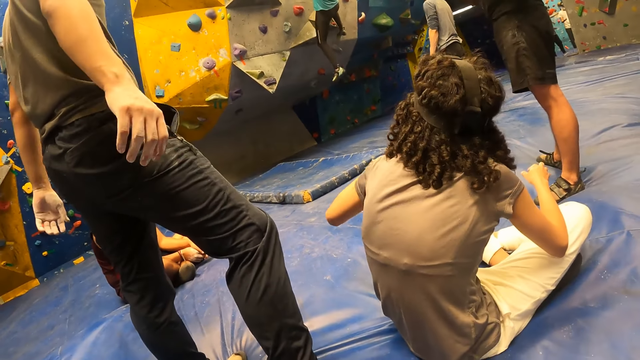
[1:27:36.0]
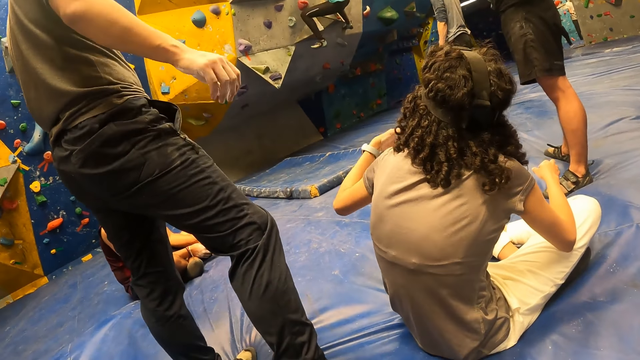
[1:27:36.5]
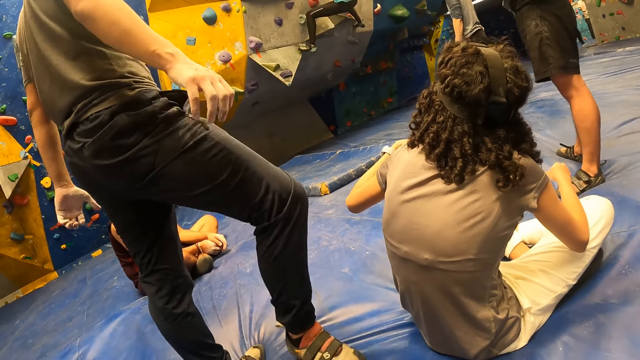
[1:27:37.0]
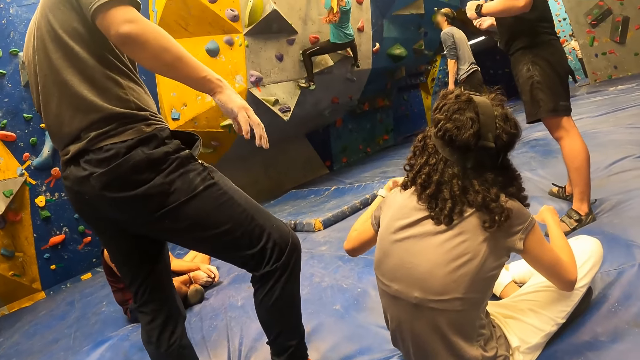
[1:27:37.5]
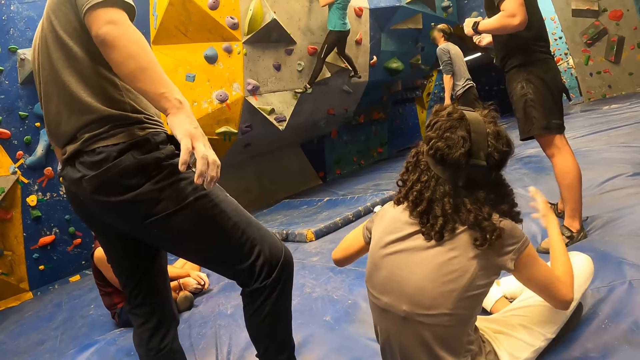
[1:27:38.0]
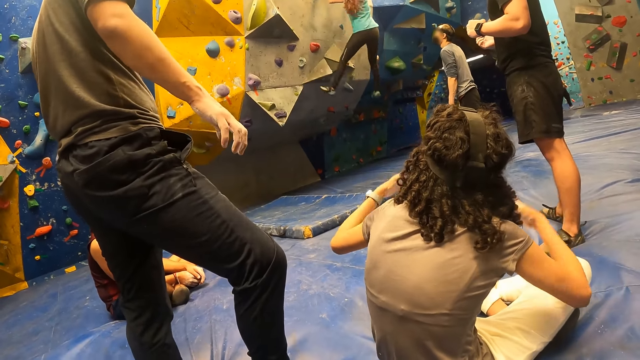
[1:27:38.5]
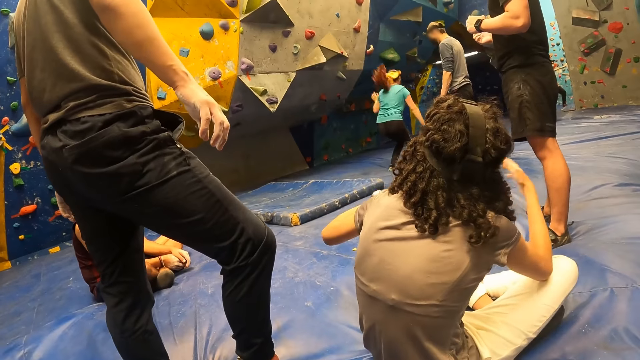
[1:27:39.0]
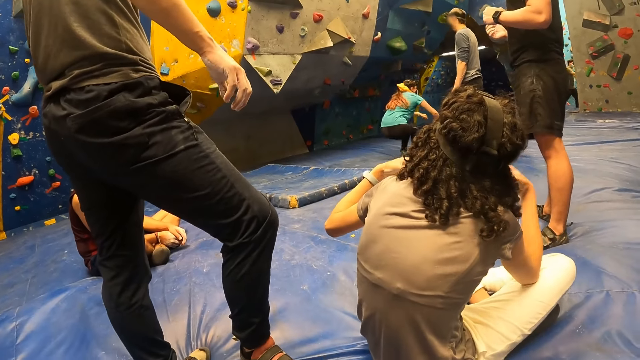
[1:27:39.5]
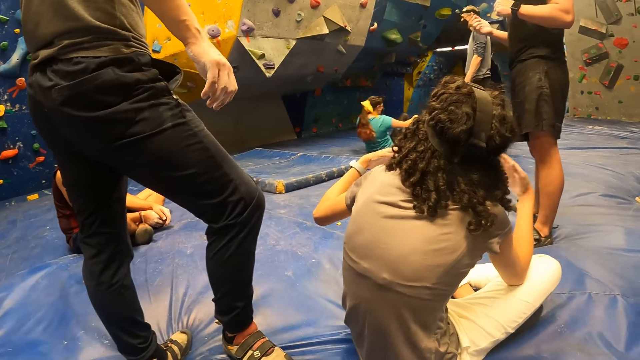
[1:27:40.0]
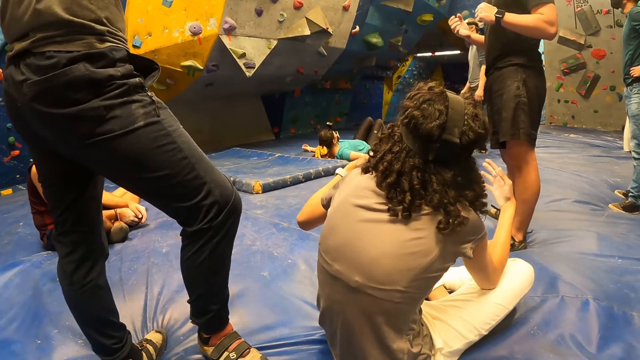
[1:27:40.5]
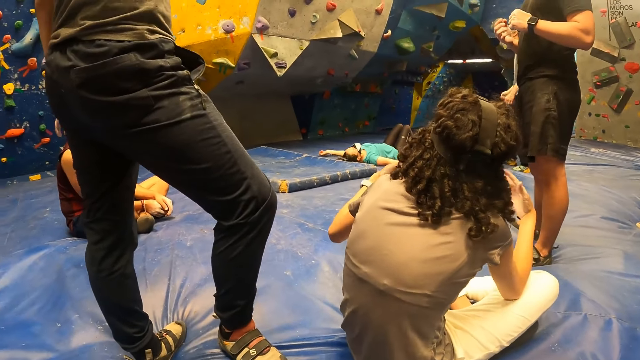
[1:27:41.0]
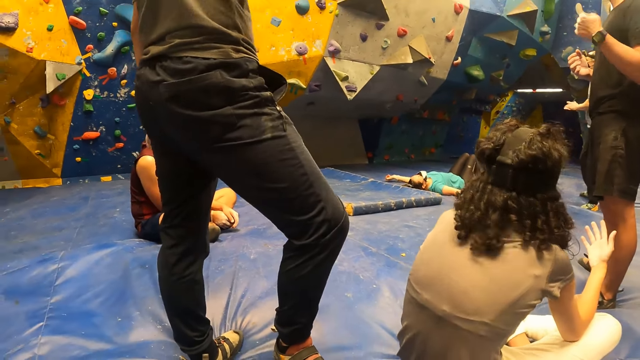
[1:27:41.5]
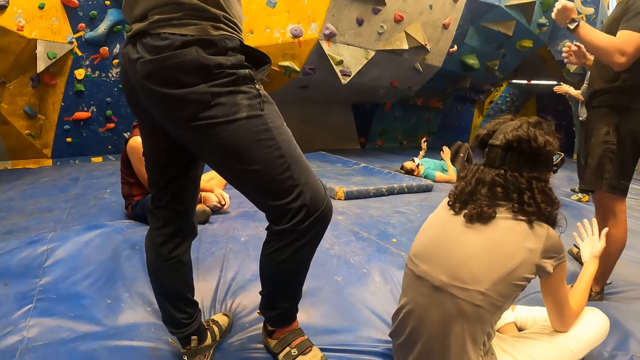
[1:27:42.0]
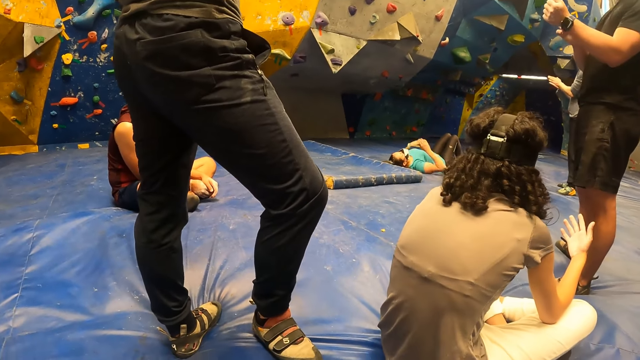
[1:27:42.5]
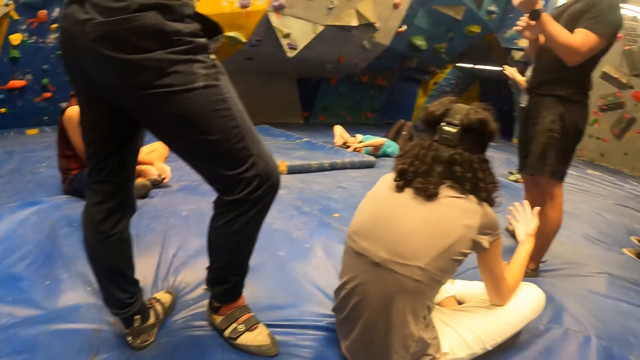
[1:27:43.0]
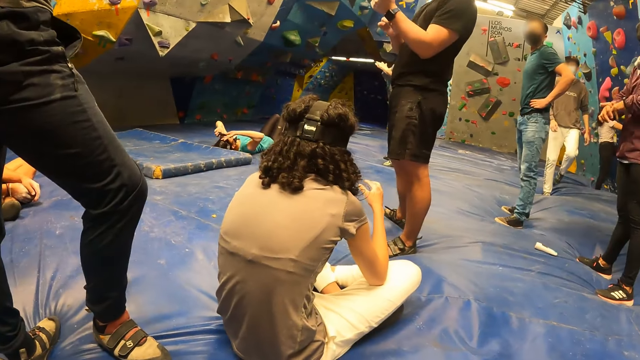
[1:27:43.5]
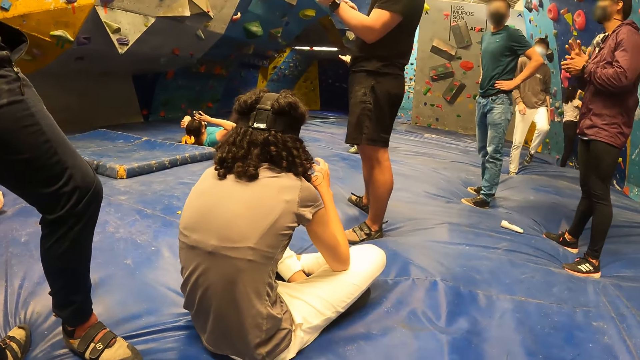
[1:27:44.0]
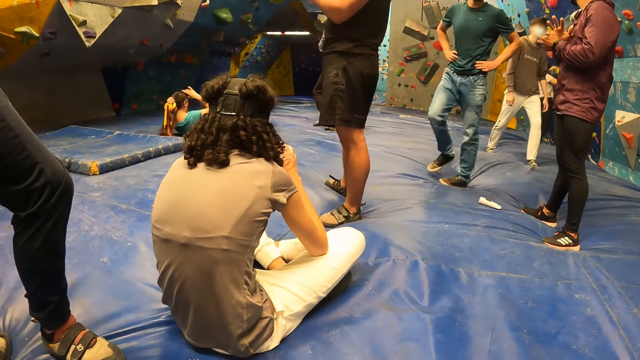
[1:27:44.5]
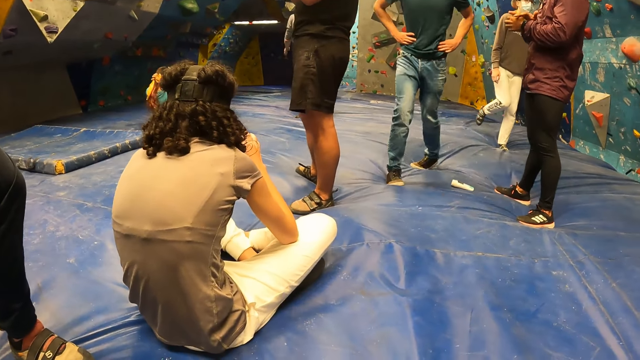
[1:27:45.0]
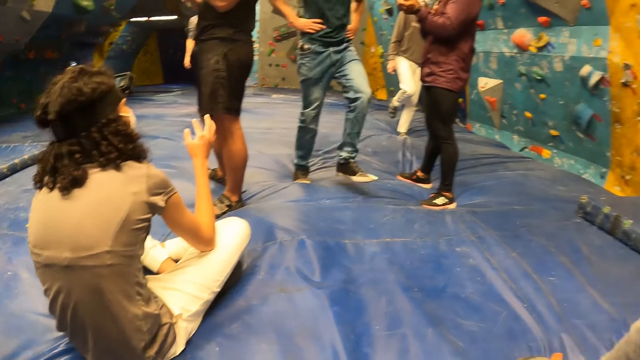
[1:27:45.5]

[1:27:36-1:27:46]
The woman jumps down from the wall. The woman relaxes on the foam. A man rubs his palms together.

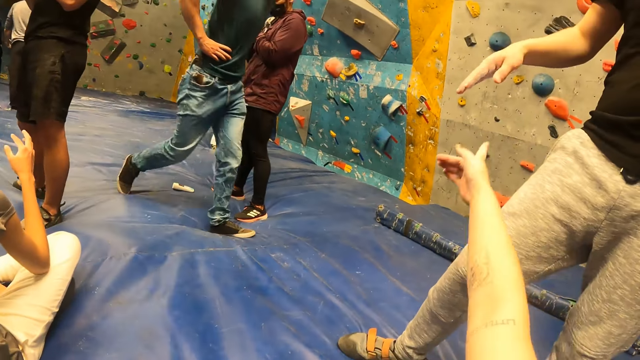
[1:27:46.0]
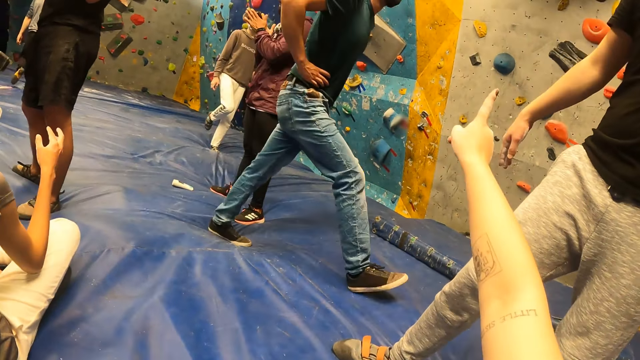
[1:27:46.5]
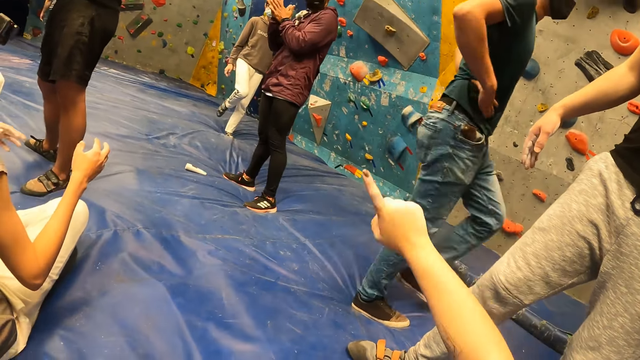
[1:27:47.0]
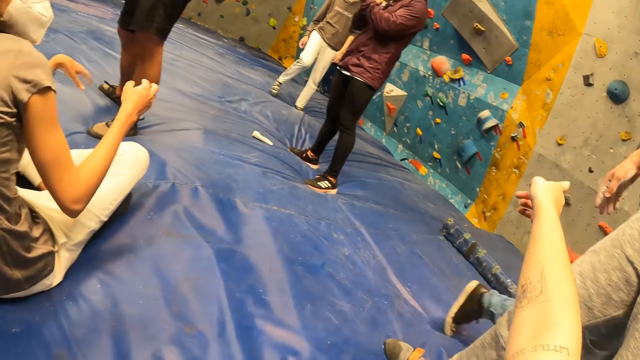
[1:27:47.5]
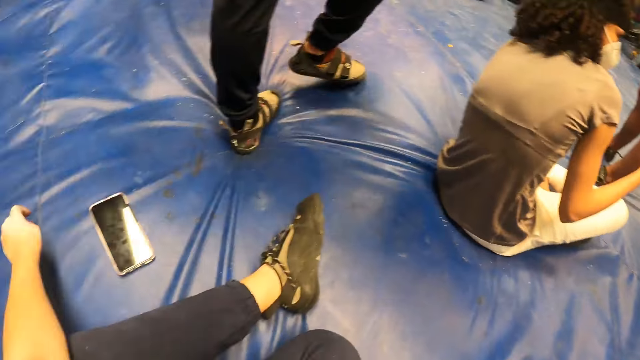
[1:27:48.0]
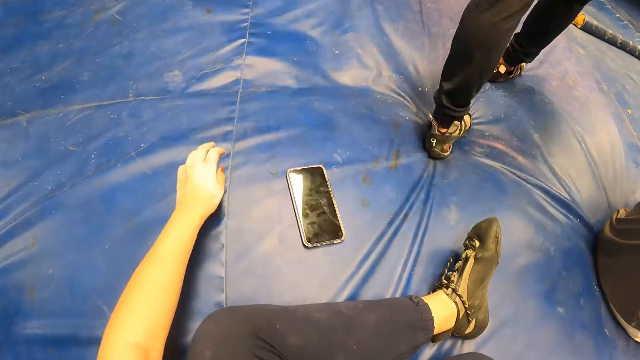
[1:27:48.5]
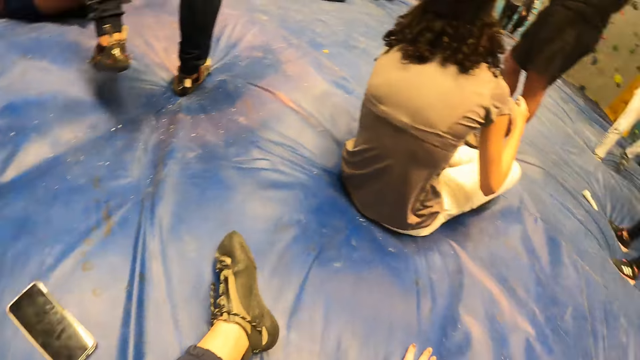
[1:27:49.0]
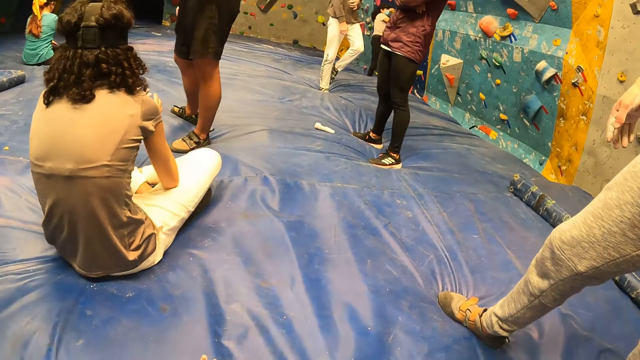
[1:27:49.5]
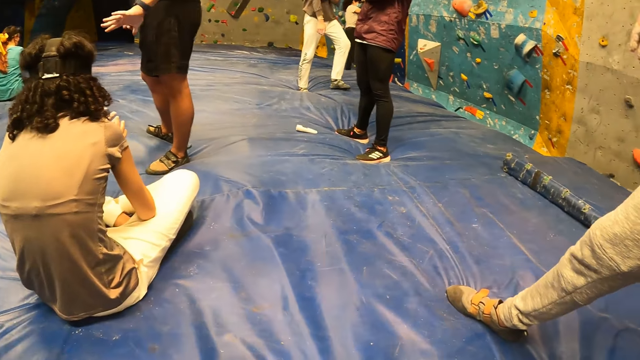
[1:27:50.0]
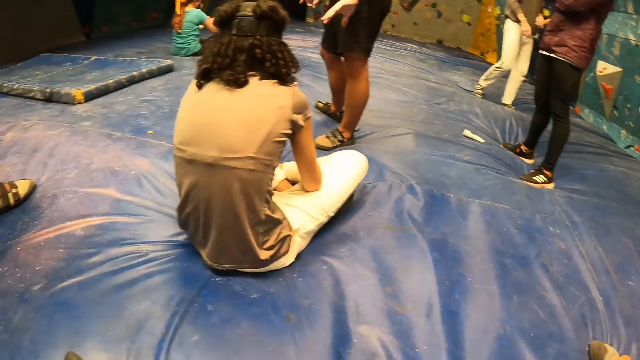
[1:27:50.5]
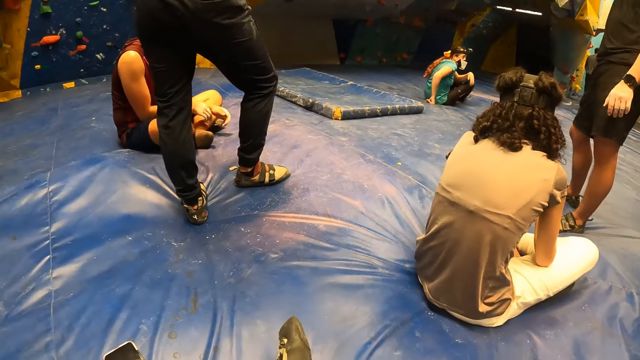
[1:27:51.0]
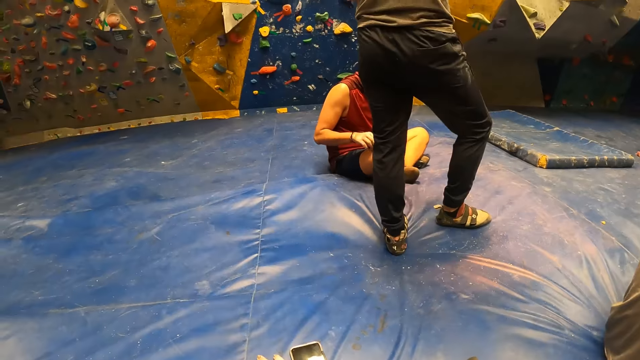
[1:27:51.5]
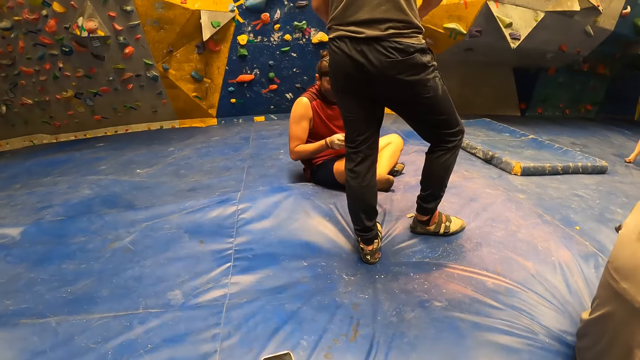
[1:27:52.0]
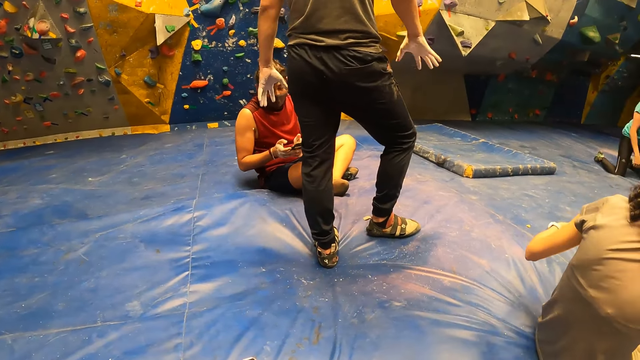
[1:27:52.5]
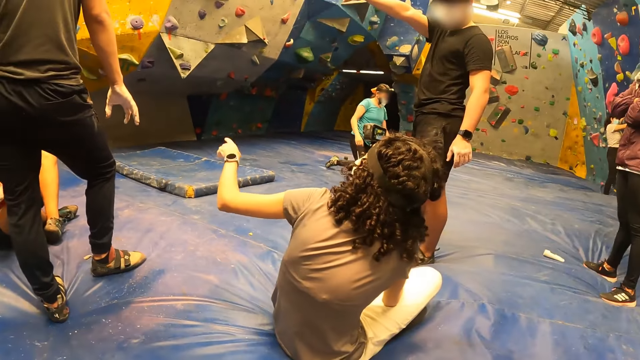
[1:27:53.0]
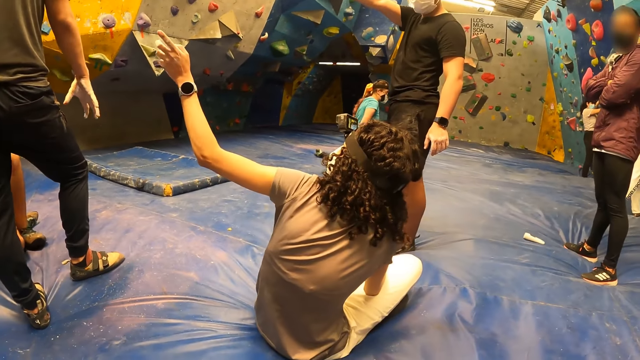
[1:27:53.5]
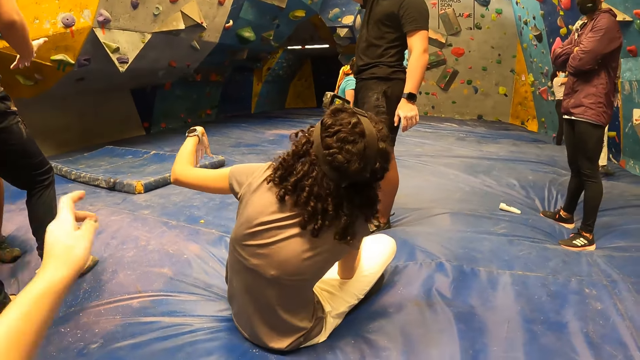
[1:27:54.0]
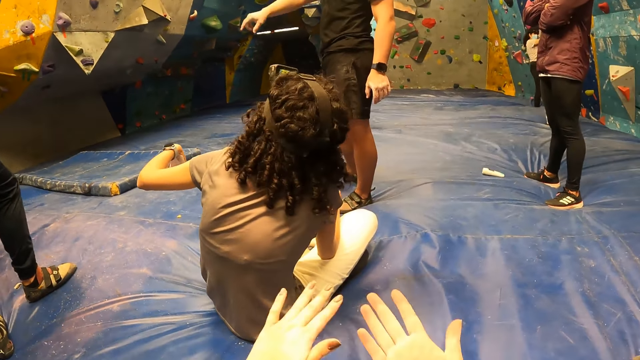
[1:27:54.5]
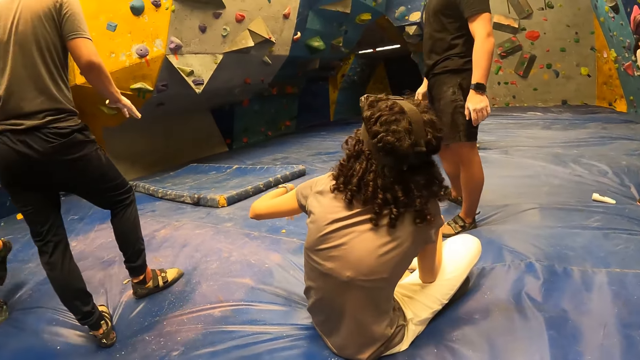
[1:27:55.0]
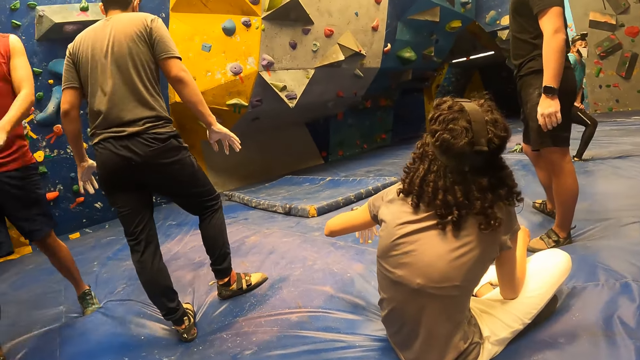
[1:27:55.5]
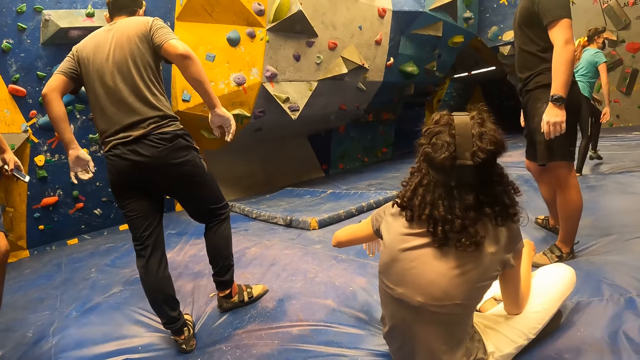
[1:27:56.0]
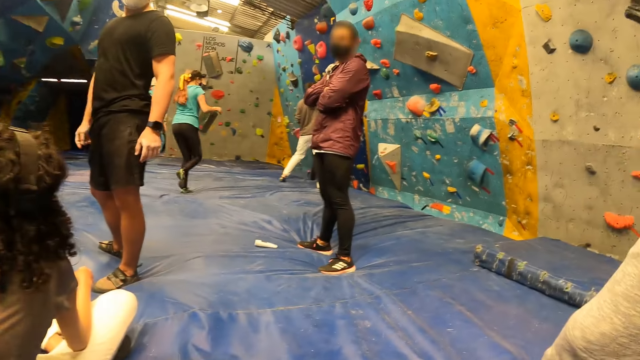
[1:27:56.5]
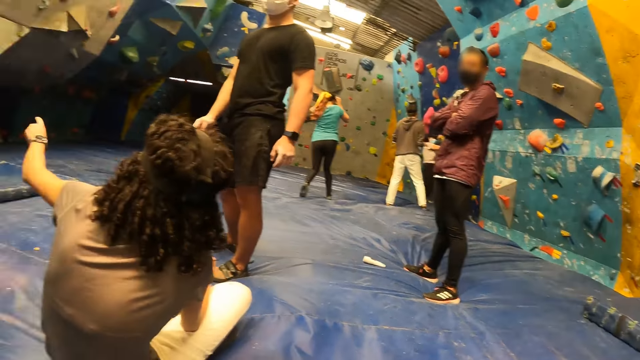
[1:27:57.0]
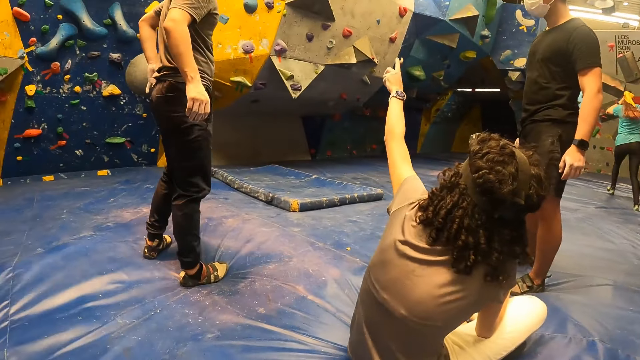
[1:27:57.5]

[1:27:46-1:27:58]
The camera wearer points to the climbing wall with her right hand. She touches the blue mattress. She looks around the room. The woman points to a wall with her left hand. The camera wearer dusts her hands.
